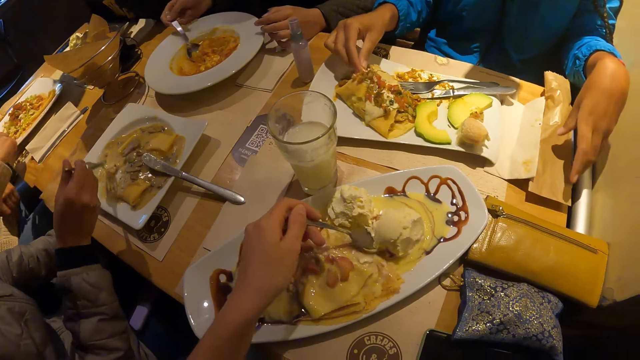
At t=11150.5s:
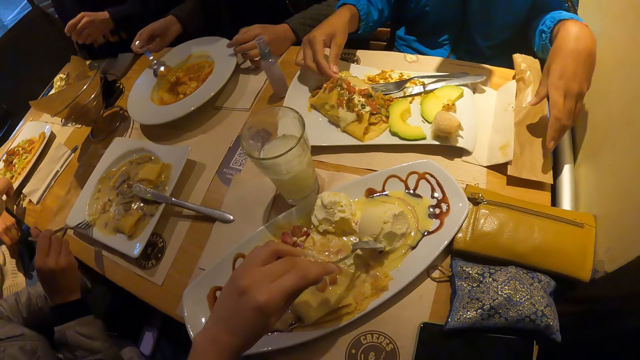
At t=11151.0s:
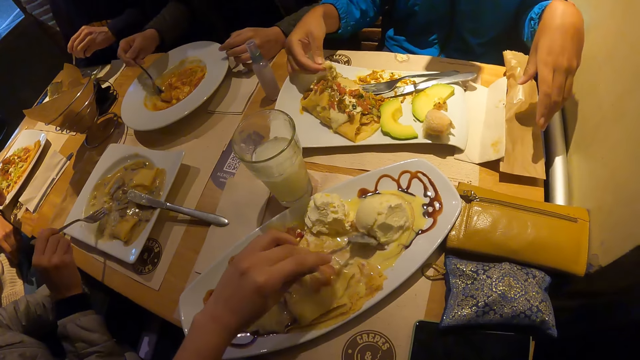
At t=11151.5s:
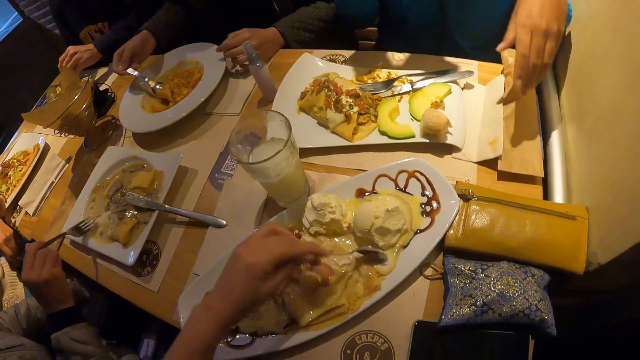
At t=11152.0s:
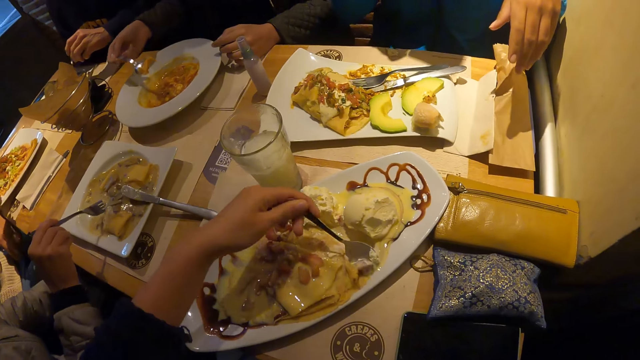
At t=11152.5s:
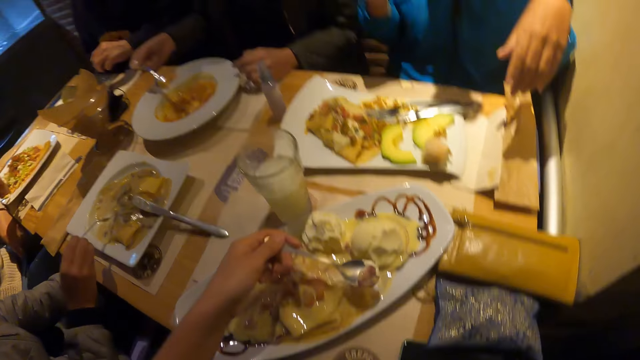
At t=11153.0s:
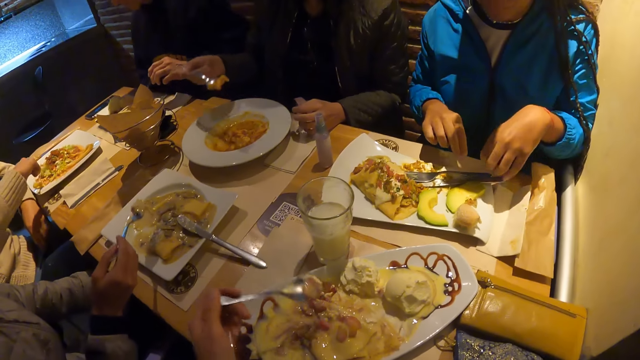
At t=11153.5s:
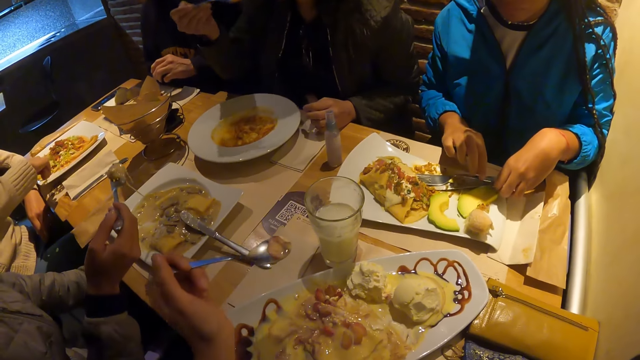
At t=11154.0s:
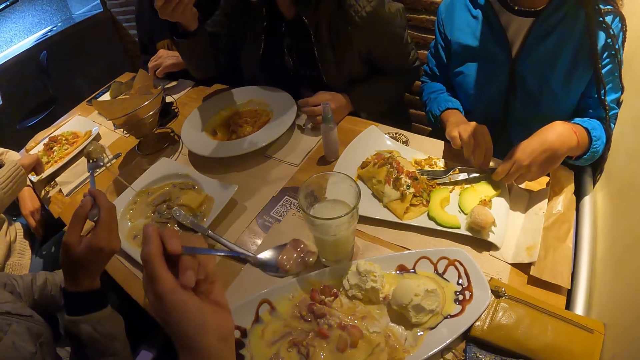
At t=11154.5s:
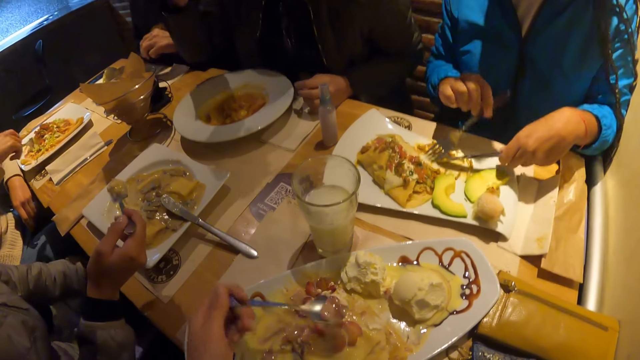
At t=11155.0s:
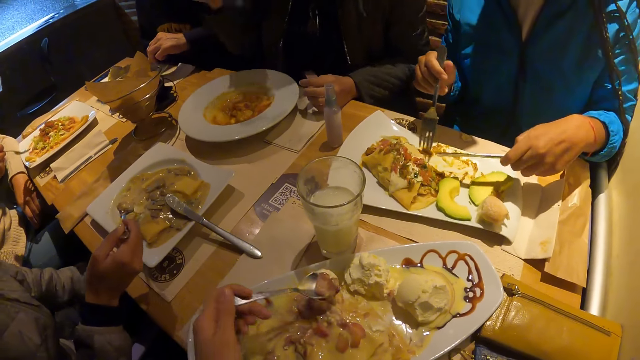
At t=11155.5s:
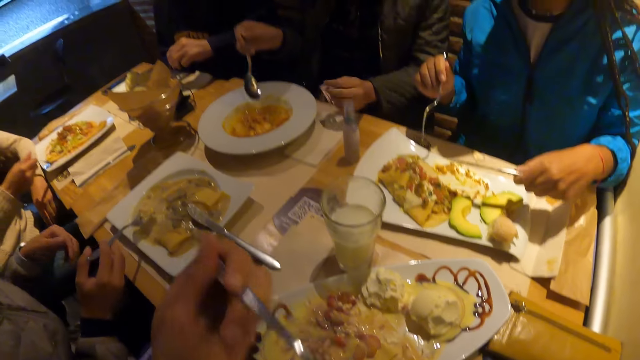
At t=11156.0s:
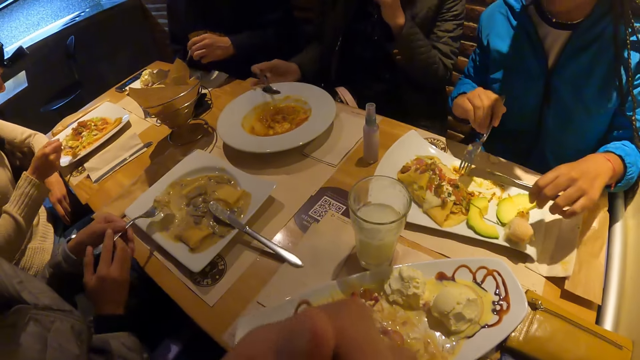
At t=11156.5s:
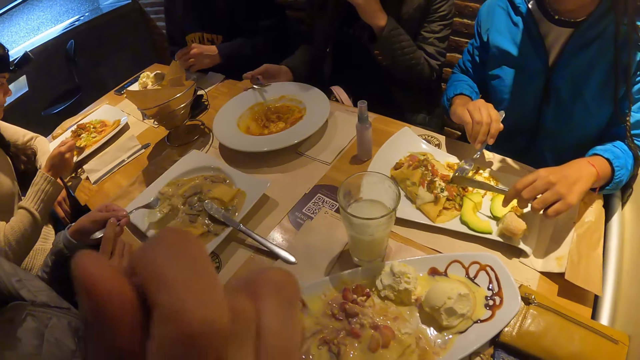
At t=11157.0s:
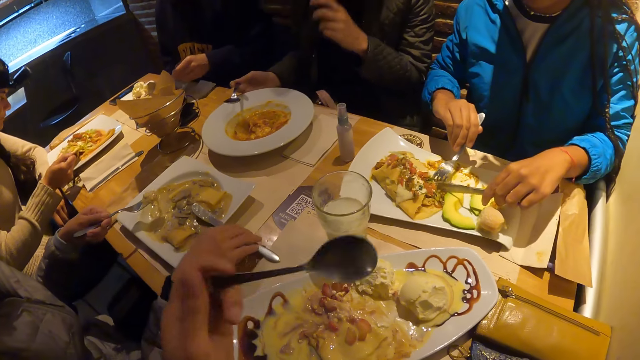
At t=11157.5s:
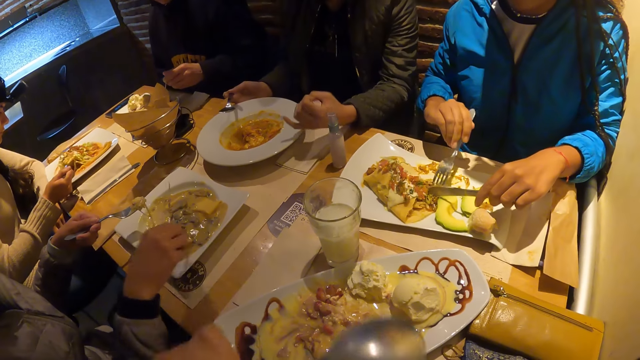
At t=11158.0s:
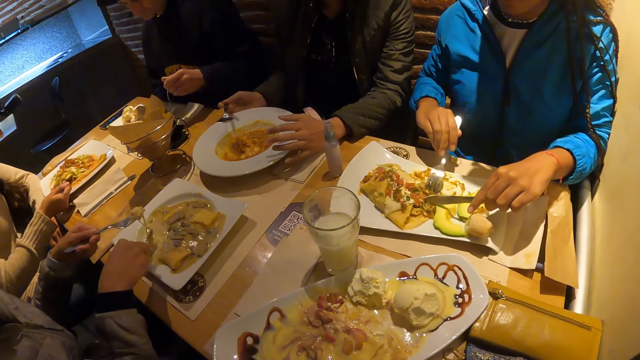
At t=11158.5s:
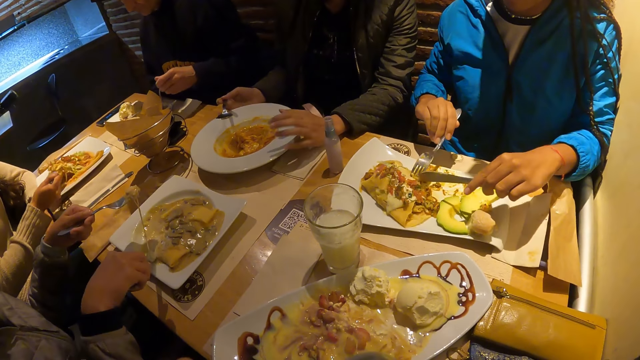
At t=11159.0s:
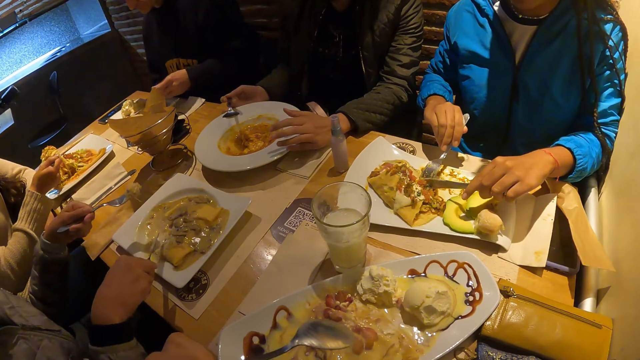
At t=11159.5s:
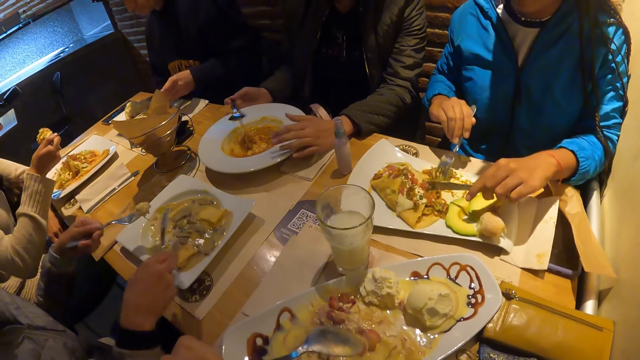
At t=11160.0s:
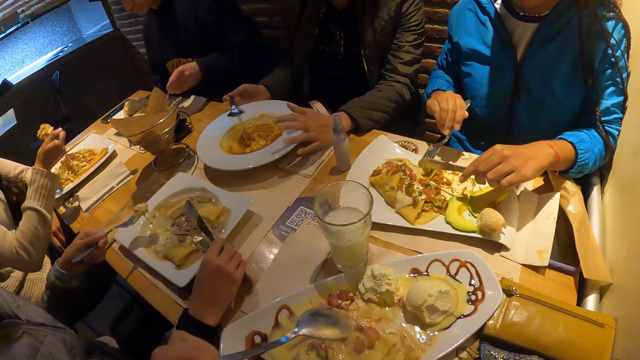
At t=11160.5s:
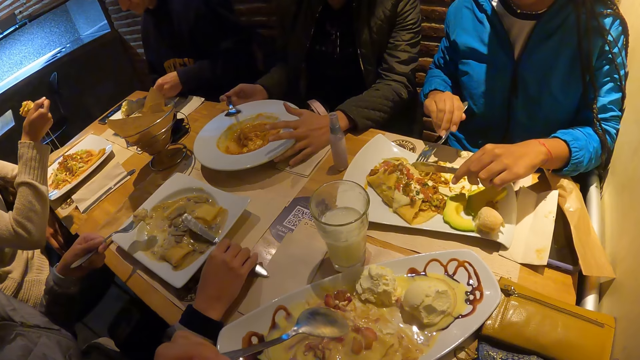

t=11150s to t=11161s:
The woman dips the food in her right hand in the sauce on her plate. She lifts food in her right hand to her mouth. The man lifts the food from the plate with the fork in his right hand. The camera wearer lifts the food to his mouth with a spoon in his left hand. The woman picks the cutlery with both hands. The camera wearer eats the food. The man passes the fork from his right hand to his left hand. He picks the knife from the plate with his right hand. The woman takes the food from the plate with the cutlery in both hands.

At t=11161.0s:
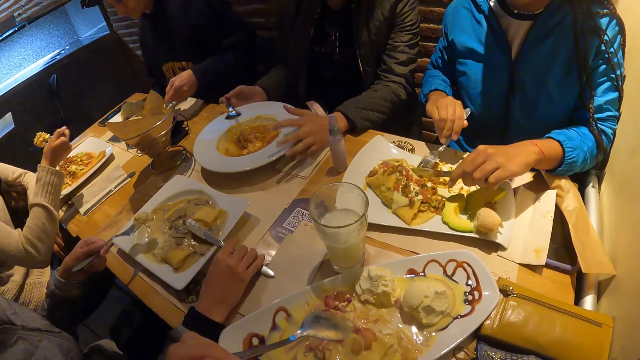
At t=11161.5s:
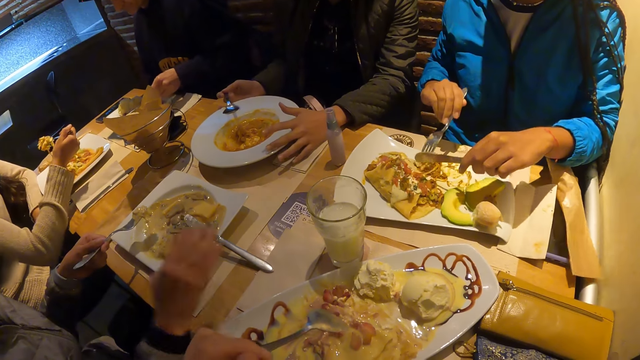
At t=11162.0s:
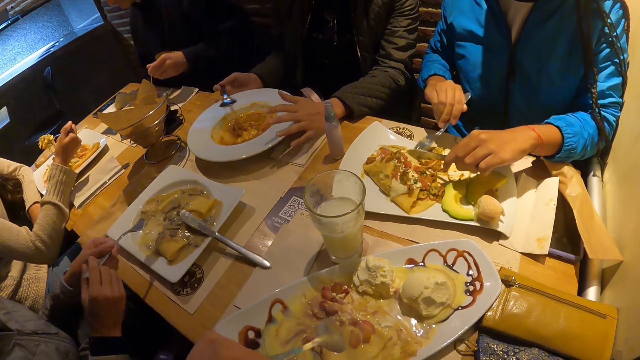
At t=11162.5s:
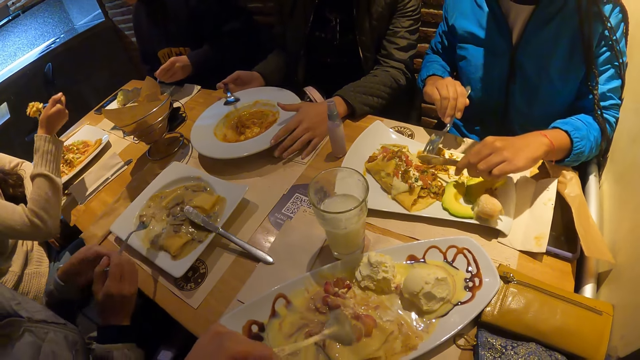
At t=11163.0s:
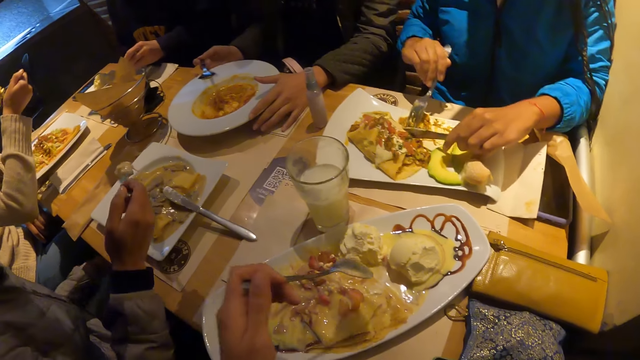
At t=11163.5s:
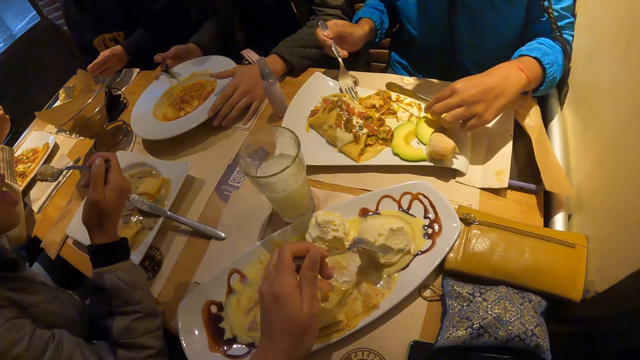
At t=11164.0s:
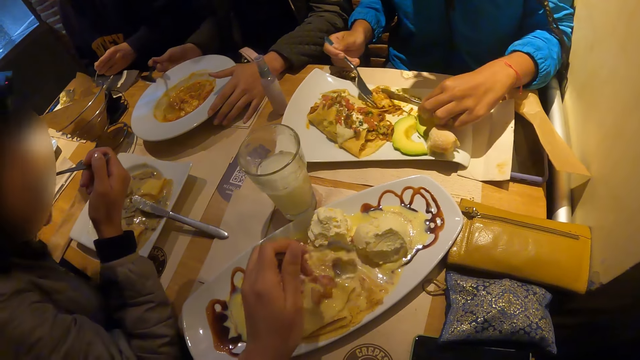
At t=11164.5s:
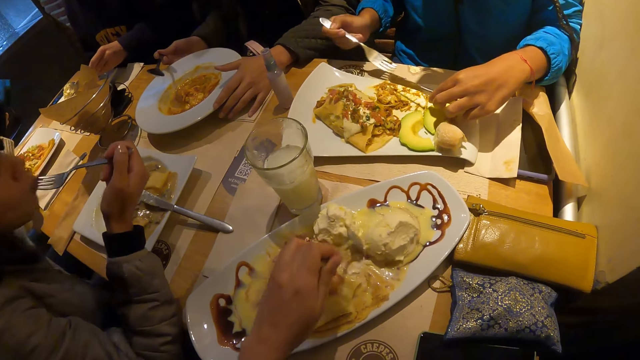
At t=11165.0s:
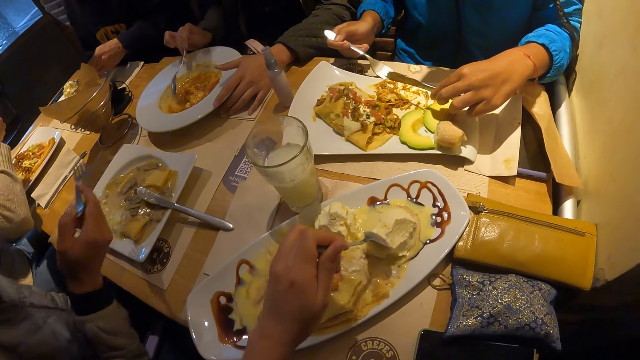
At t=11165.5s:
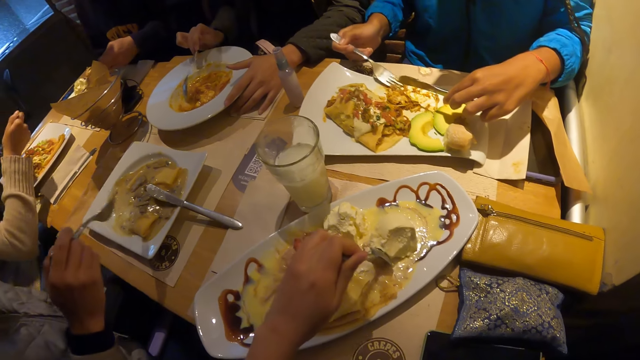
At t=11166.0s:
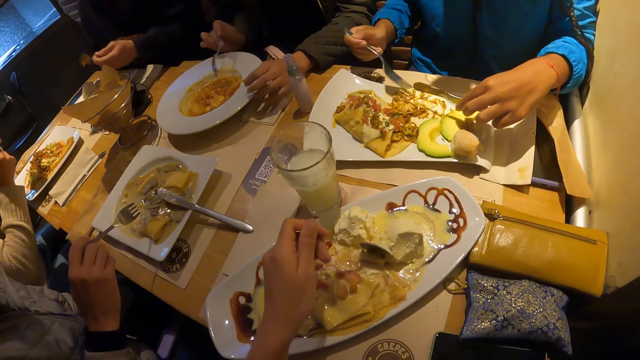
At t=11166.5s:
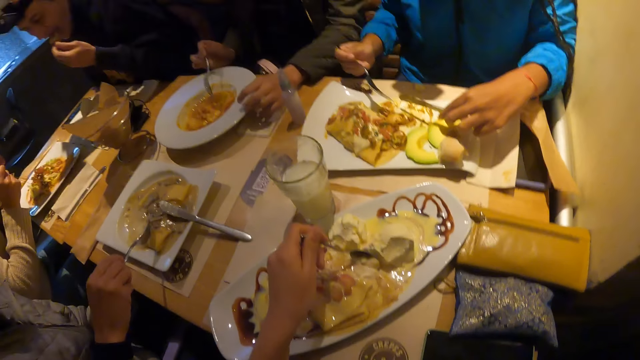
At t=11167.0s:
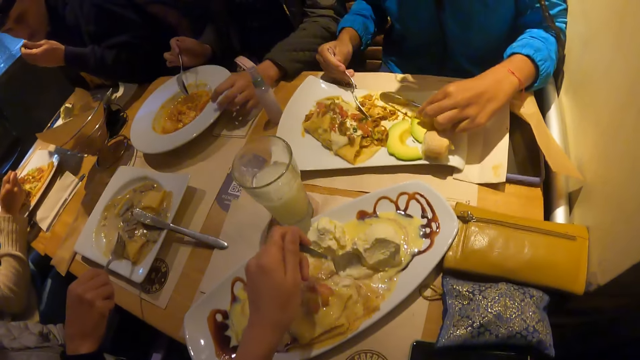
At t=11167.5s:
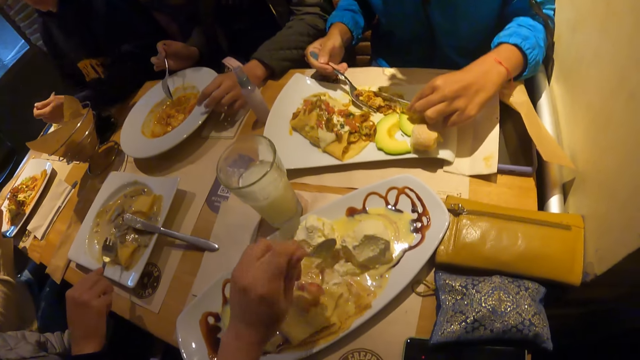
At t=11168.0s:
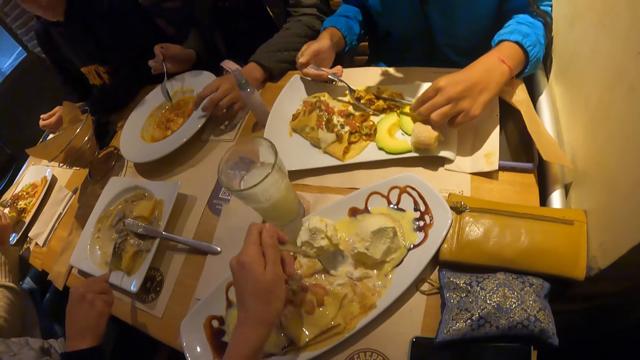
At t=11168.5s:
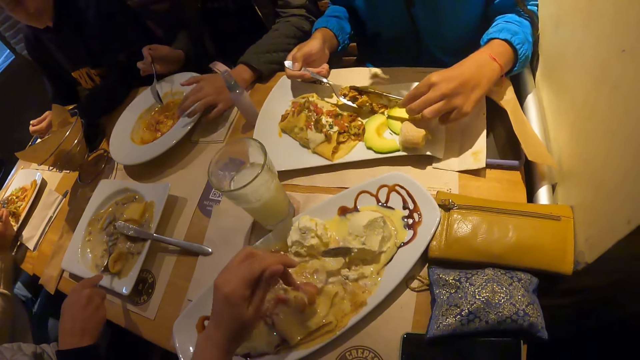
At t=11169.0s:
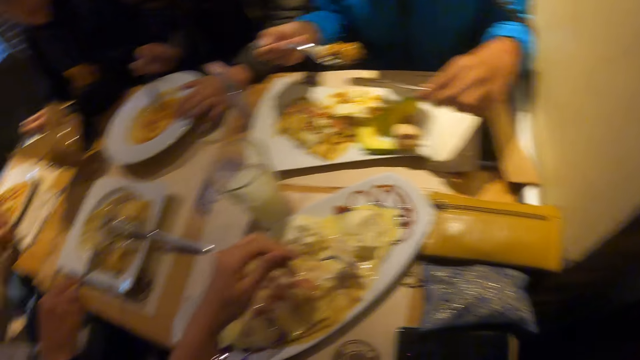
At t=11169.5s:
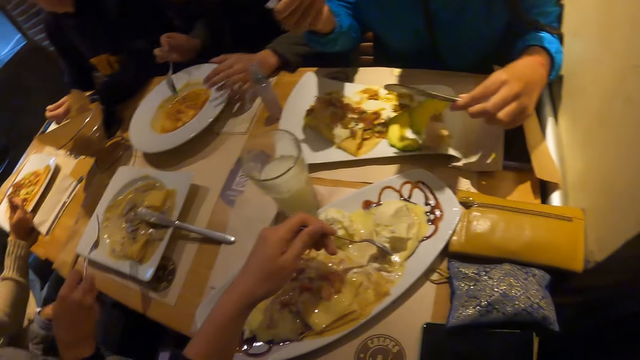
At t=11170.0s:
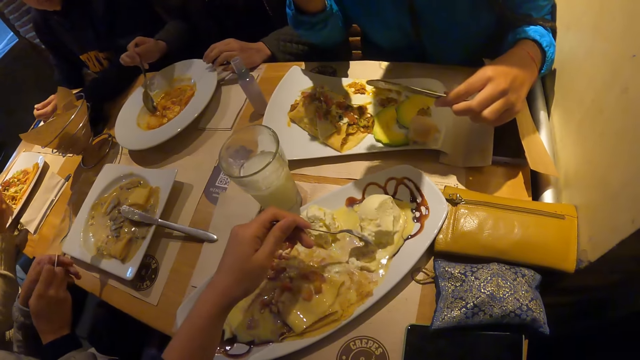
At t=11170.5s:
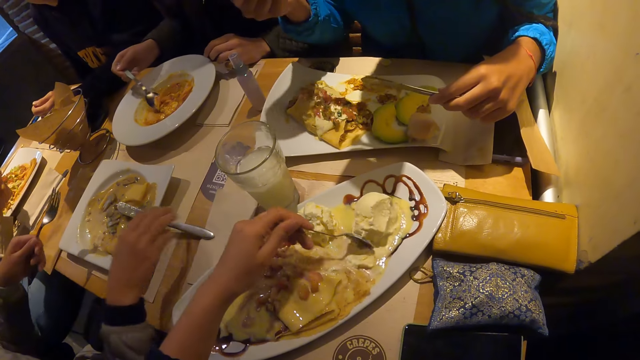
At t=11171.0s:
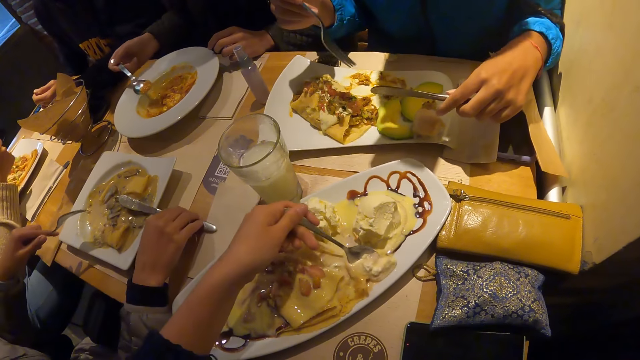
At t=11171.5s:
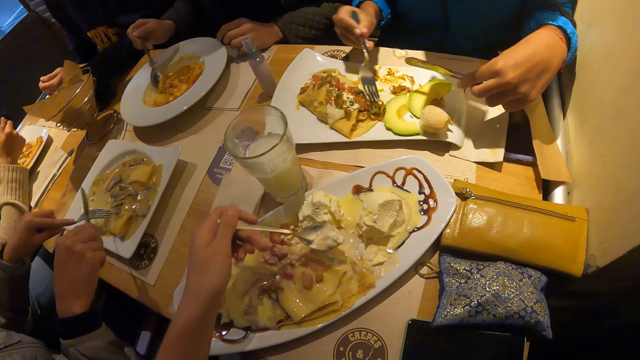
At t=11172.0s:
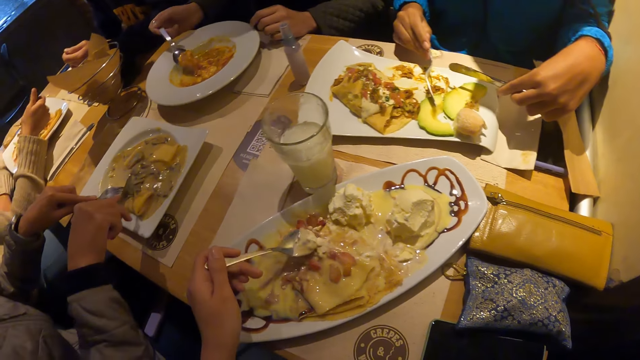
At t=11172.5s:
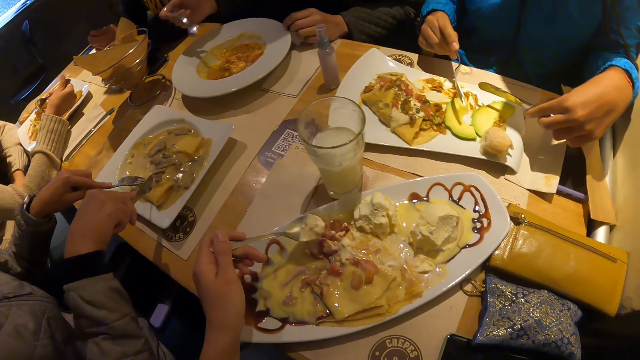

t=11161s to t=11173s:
The camera wearer takes the food from the plate with a spoon in his left hand. The woman lifts food to her mouth with a fork in her right hand. The man picks the knife from the plate with his right hand. The woman cuts avocado on the plate with the cutlery in both hands. The man cuts food on the plate with the cutlery in both hands.
